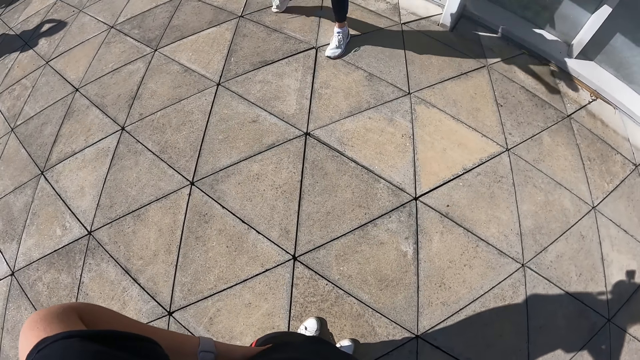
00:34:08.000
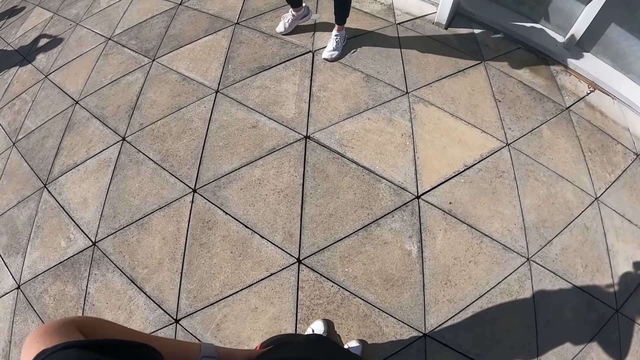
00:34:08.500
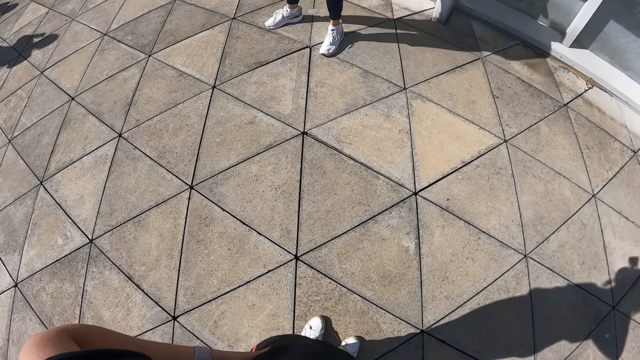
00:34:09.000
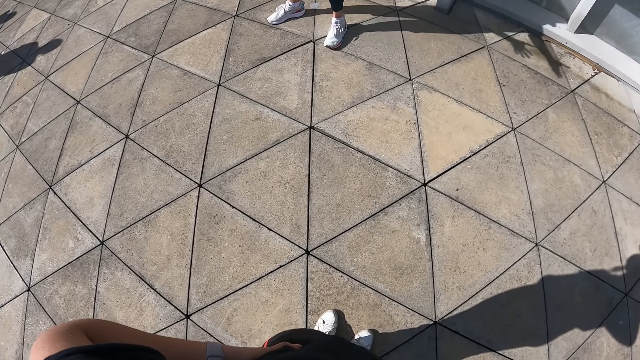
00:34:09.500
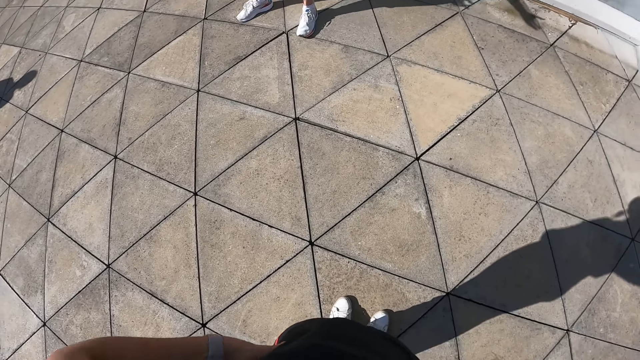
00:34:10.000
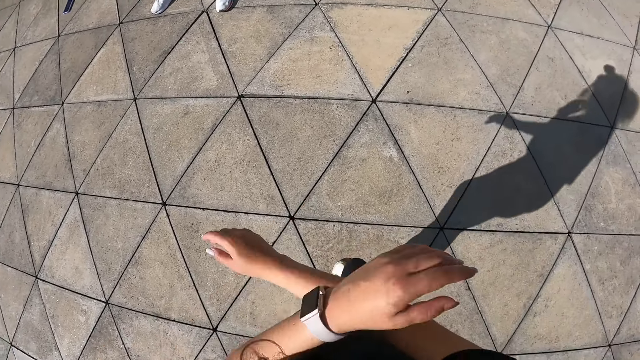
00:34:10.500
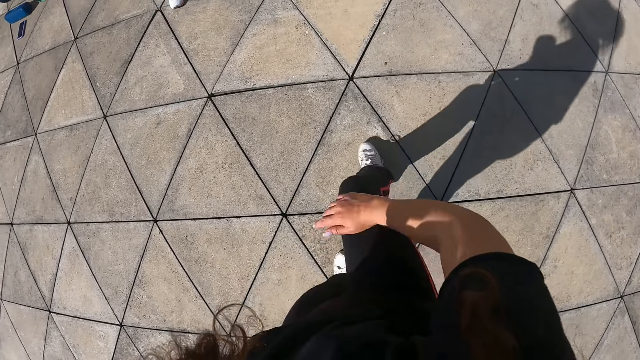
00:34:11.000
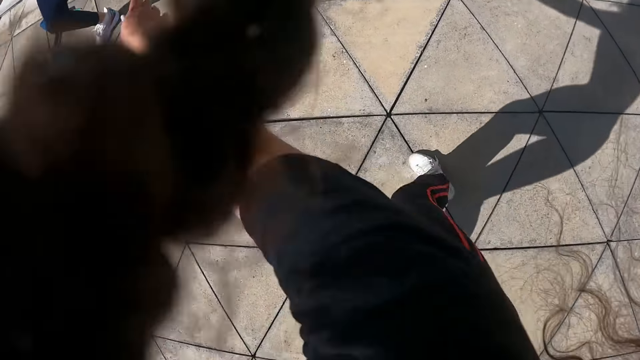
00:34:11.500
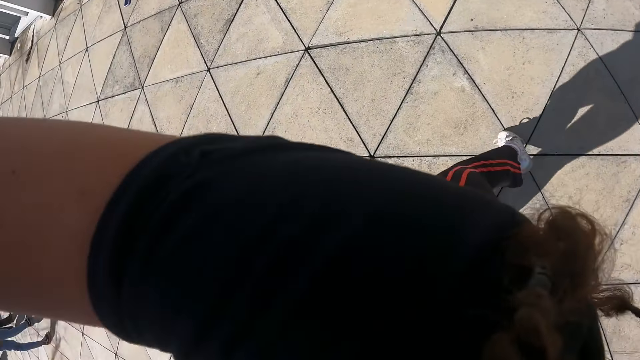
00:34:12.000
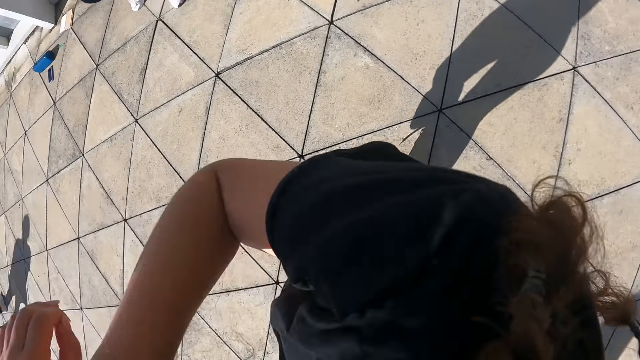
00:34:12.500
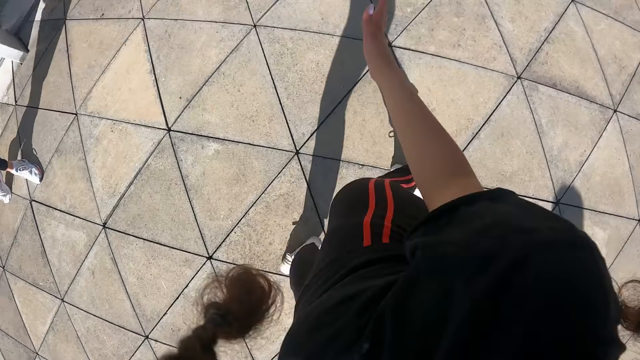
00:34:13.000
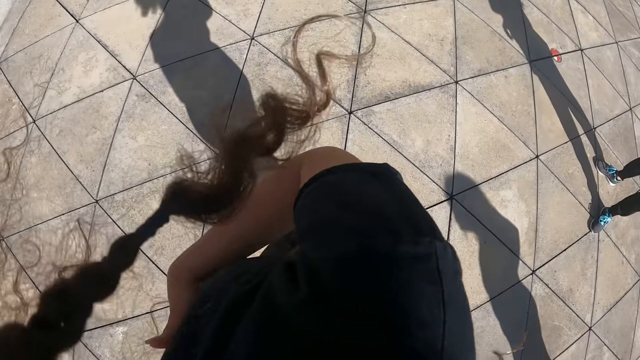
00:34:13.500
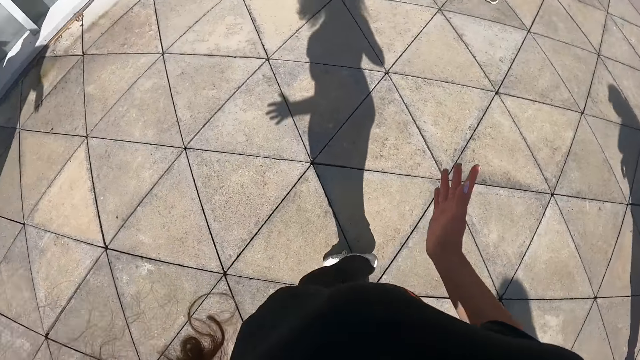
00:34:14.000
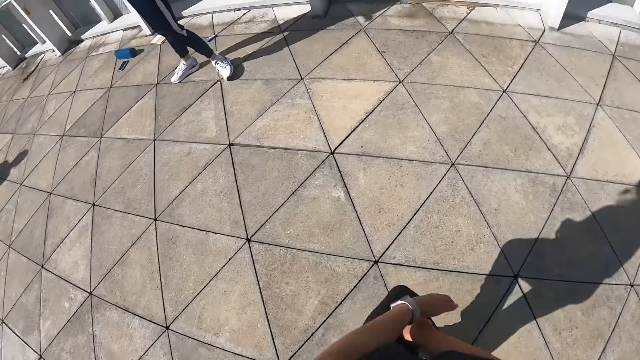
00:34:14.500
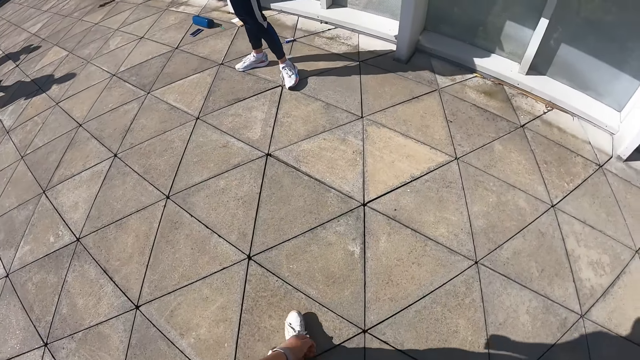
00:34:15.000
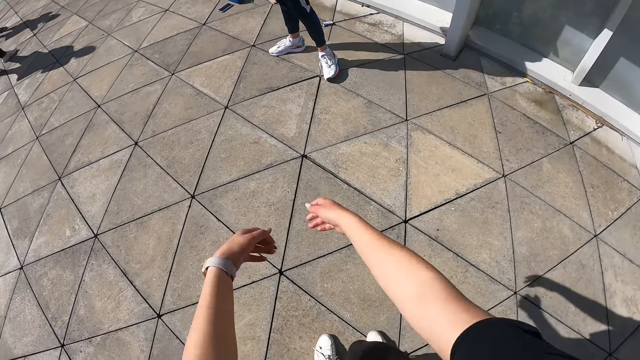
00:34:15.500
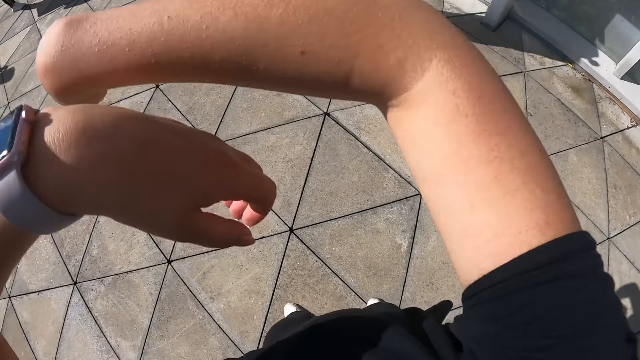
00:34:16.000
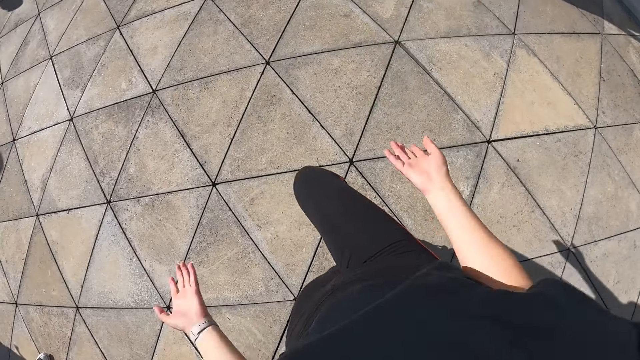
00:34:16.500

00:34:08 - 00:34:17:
The camera wearer dances.

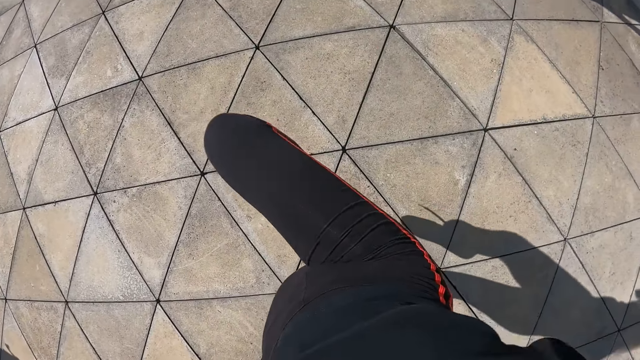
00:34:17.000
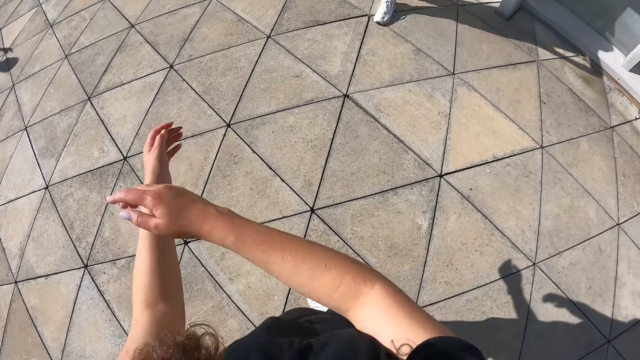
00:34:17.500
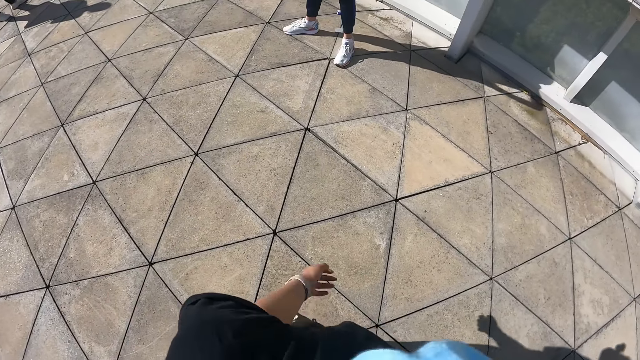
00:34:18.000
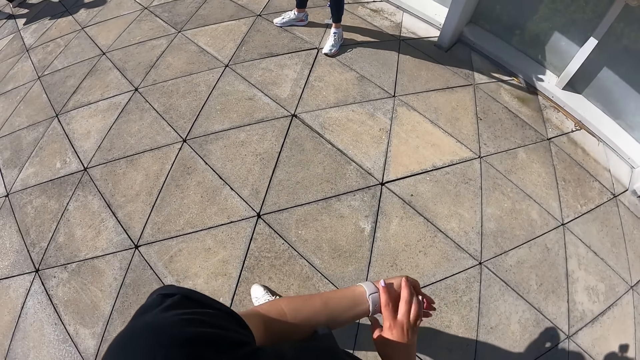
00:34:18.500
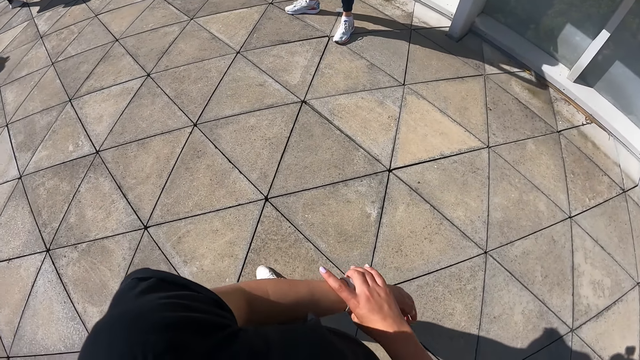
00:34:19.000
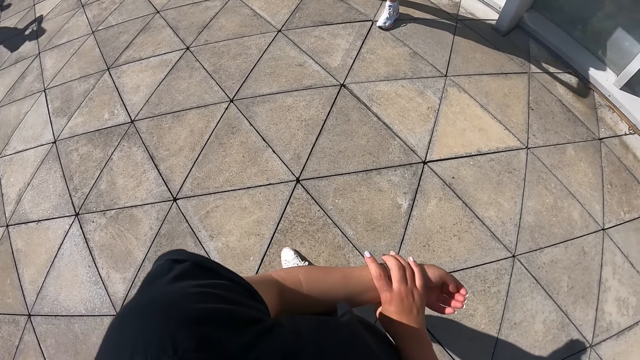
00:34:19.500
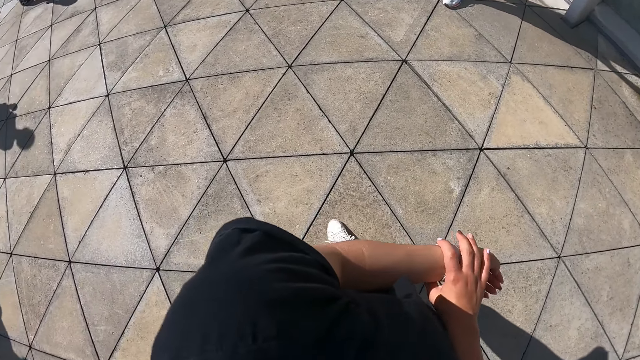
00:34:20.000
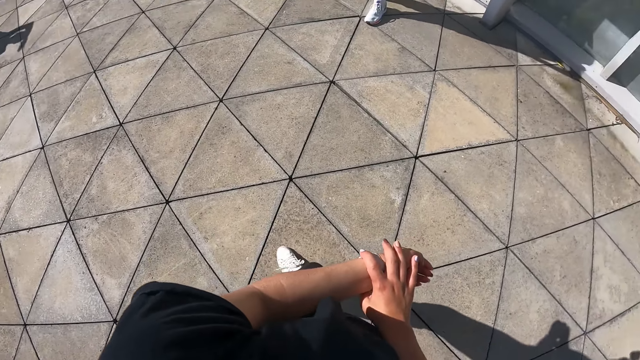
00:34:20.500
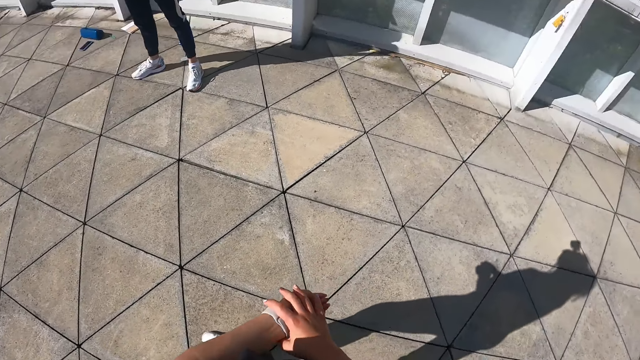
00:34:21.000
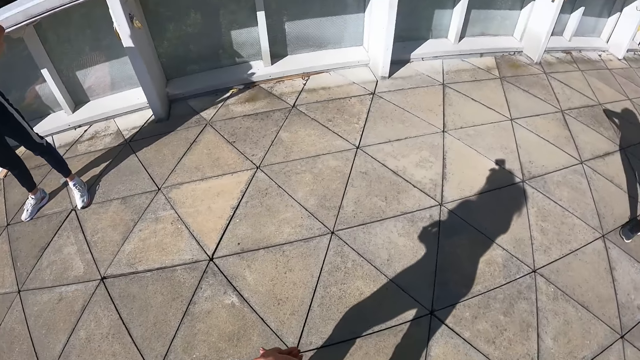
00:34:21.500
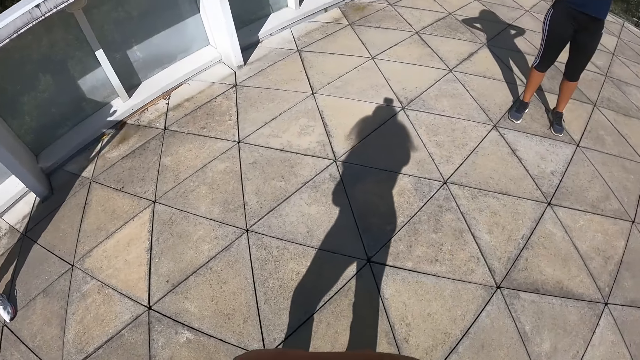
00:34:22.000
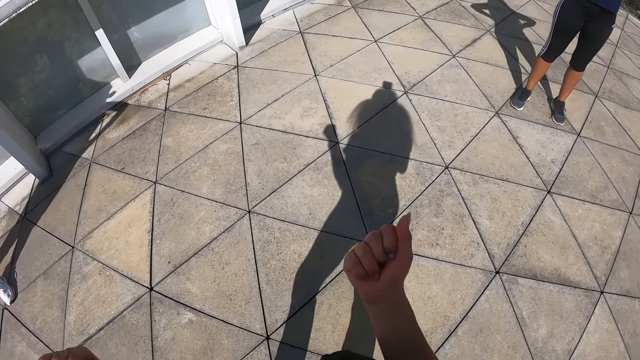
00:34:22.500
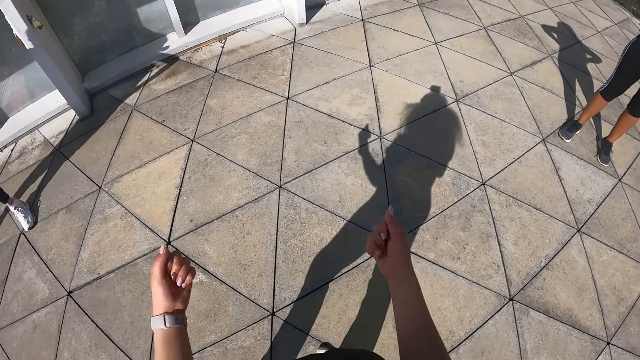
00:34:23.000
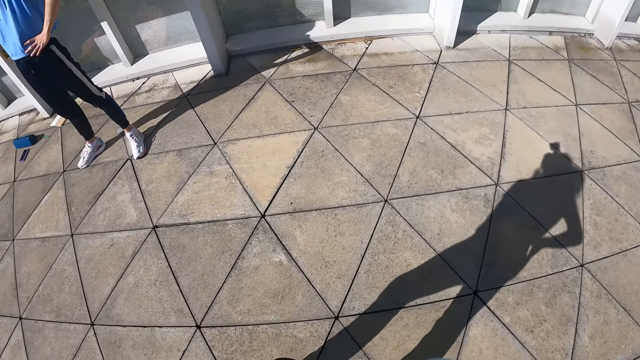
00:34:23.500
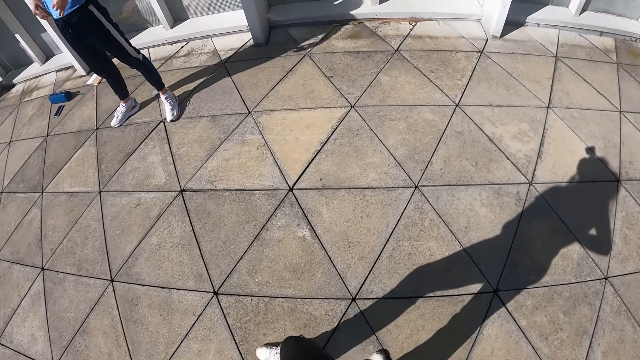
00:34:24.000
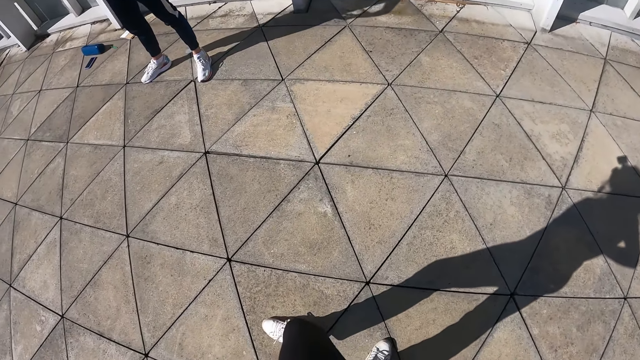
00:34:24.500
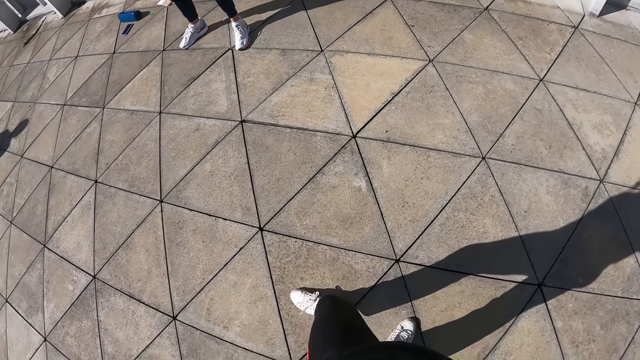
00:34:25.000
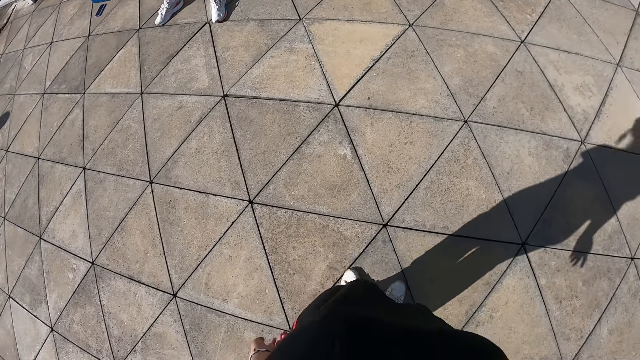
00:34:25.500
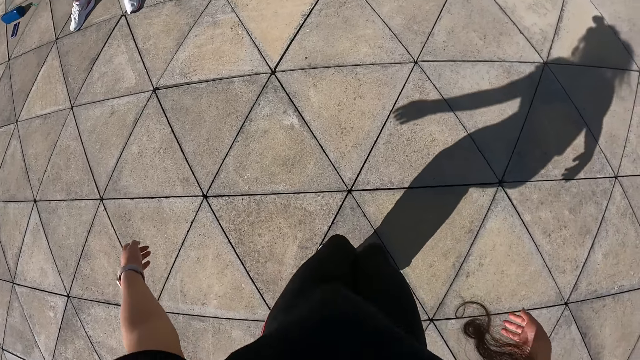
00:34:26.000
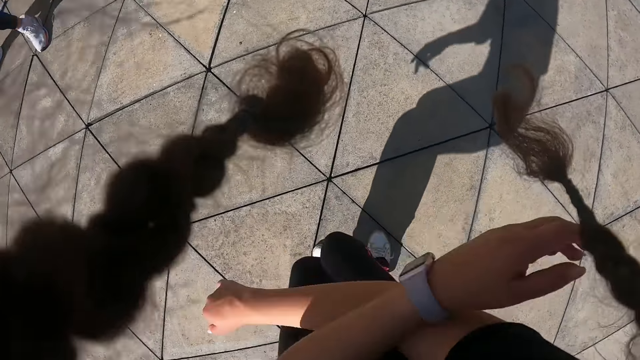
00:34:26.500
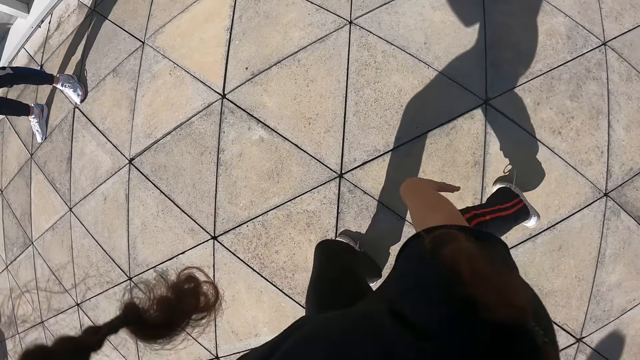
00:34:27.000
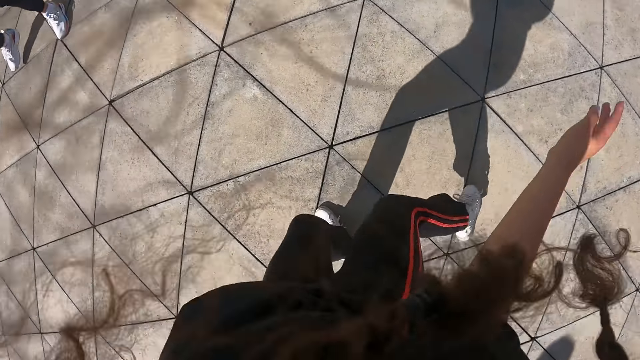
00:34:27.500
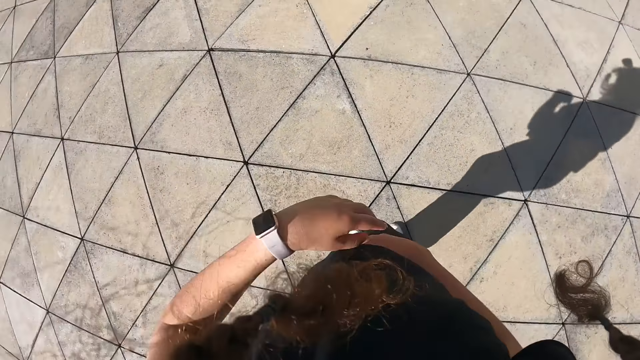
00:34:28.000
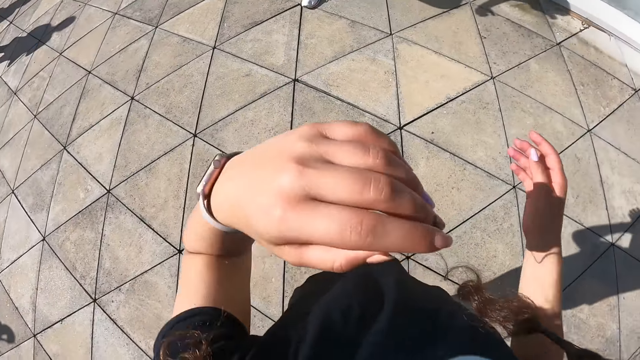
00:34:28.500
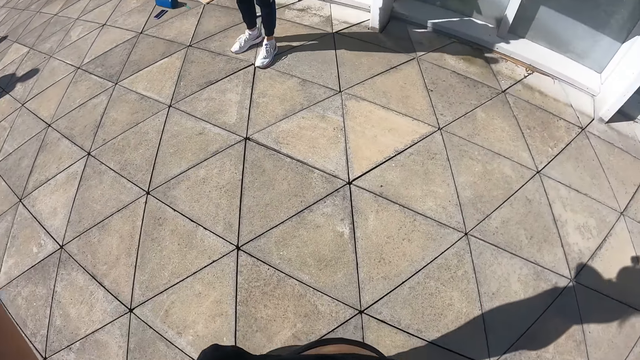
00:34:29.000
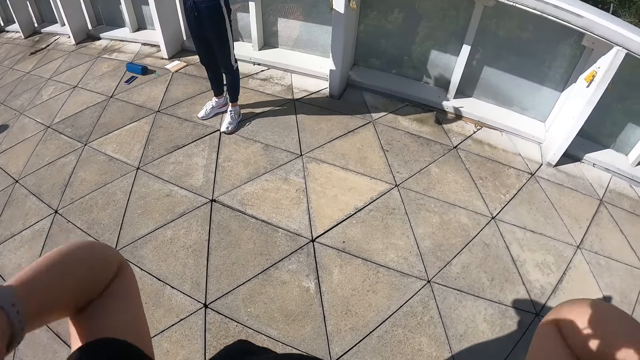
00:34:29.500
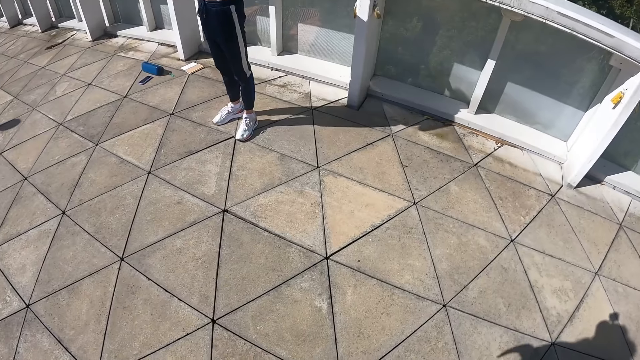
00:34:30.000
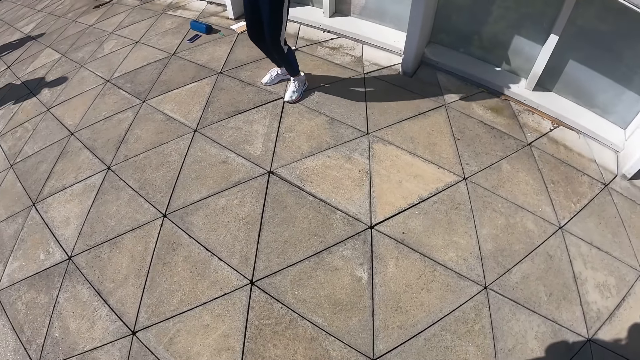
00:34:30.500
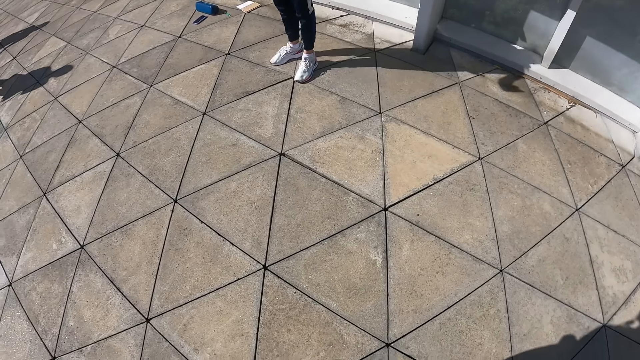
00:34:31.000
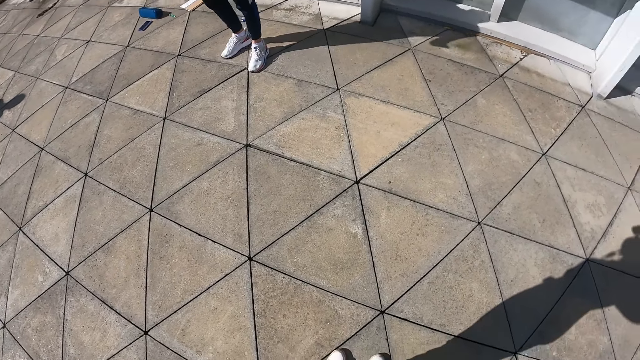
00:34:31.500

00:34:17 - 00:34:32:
The camera wearer adjusts the watch on her left hand with her right hand. She holds out her hands. She dances.
